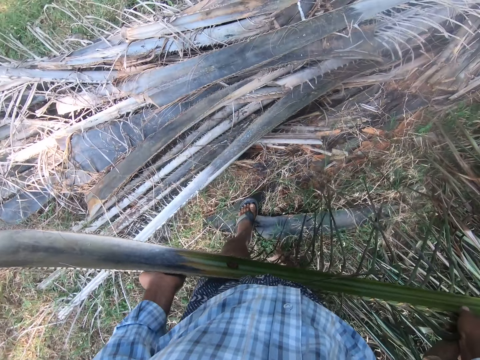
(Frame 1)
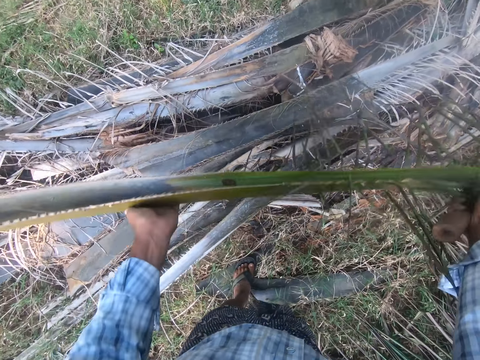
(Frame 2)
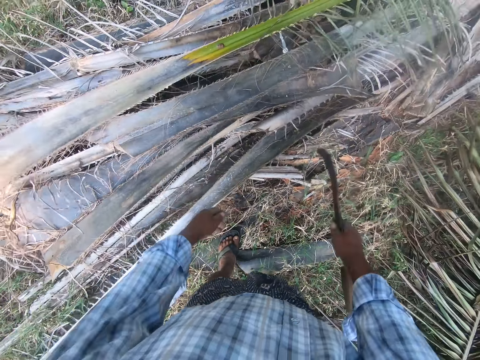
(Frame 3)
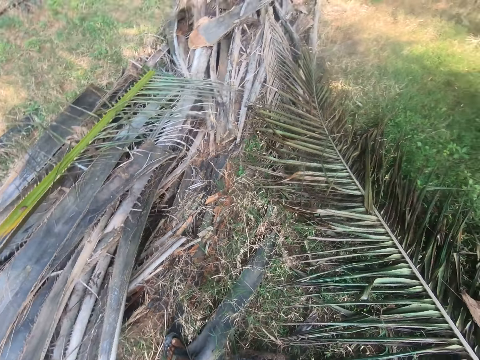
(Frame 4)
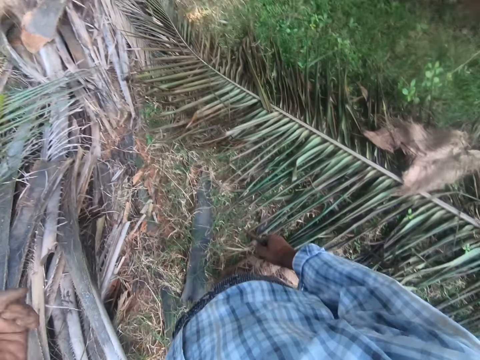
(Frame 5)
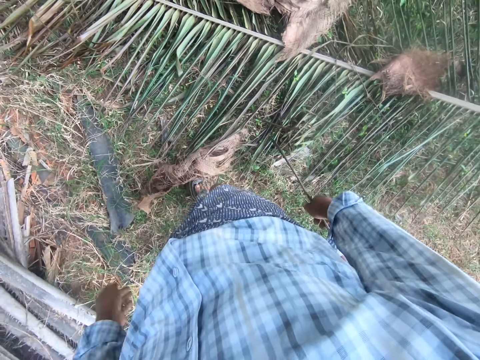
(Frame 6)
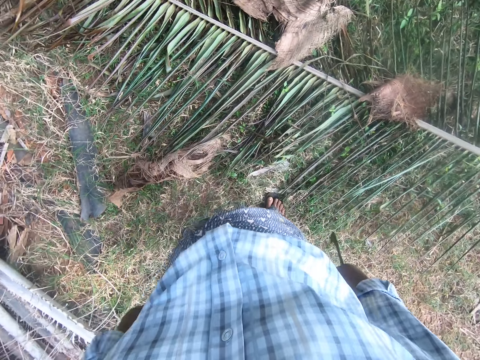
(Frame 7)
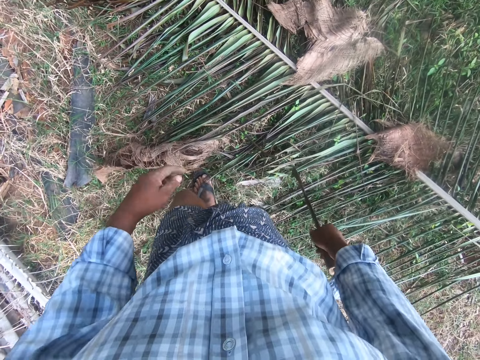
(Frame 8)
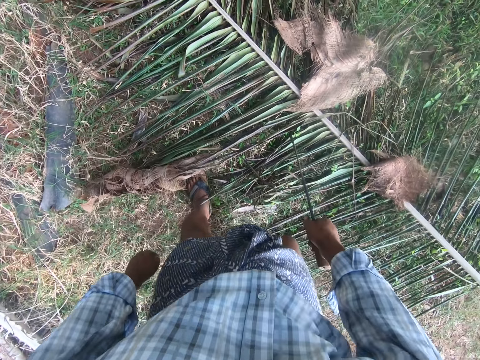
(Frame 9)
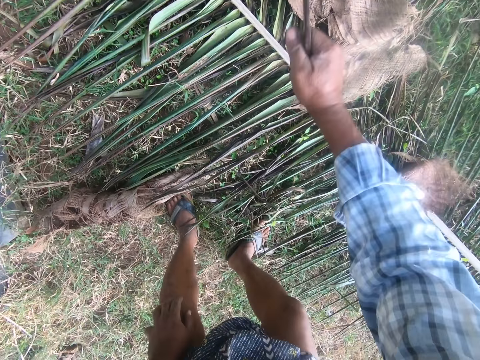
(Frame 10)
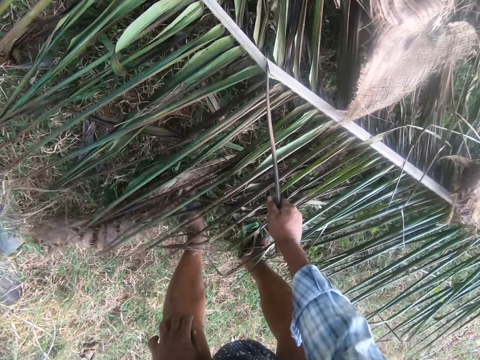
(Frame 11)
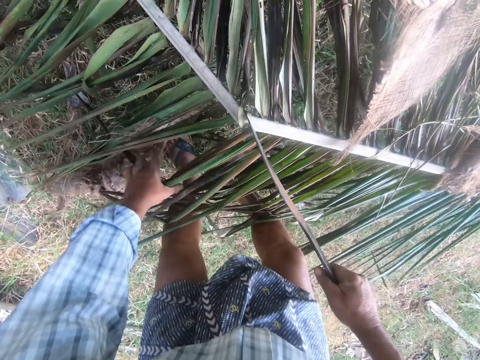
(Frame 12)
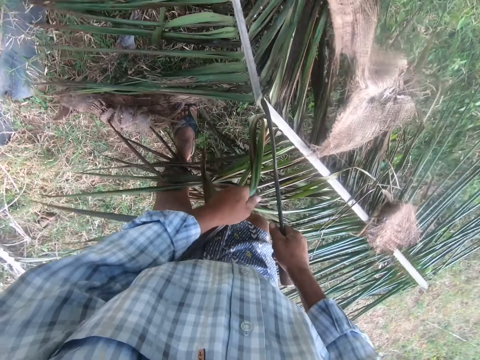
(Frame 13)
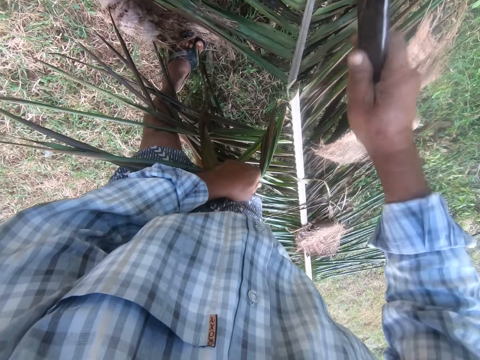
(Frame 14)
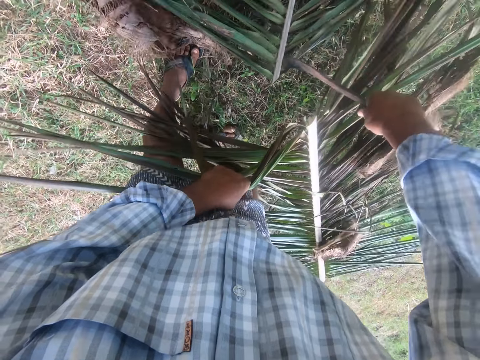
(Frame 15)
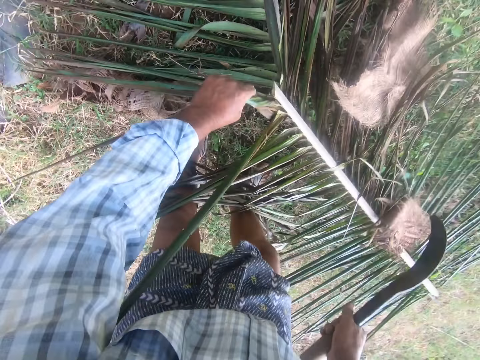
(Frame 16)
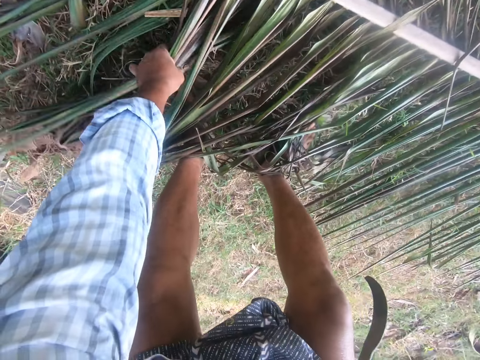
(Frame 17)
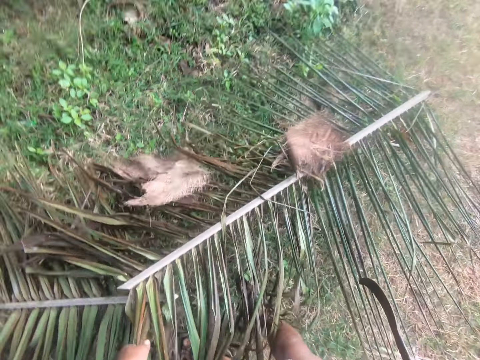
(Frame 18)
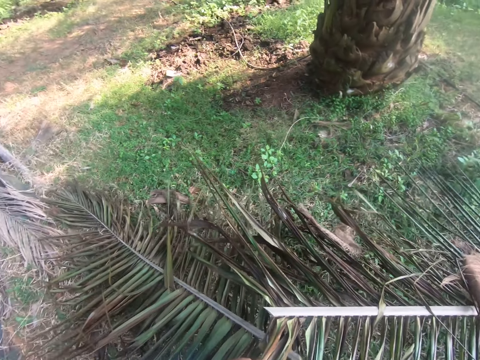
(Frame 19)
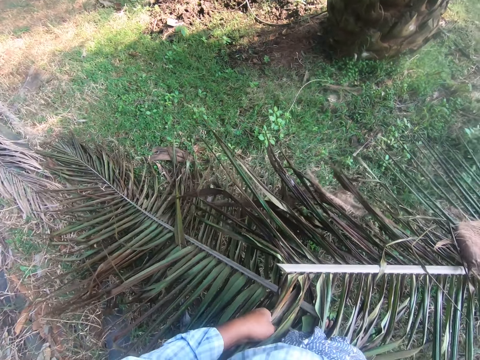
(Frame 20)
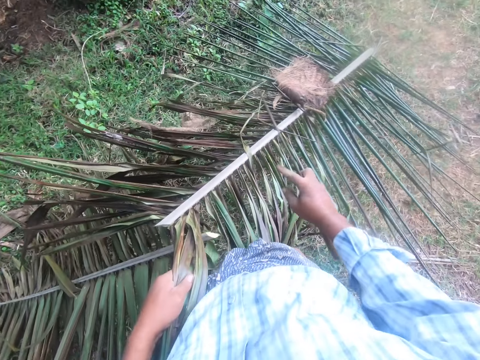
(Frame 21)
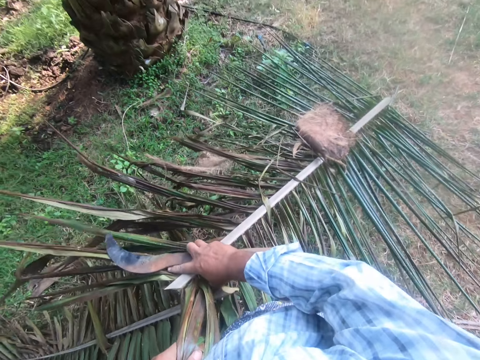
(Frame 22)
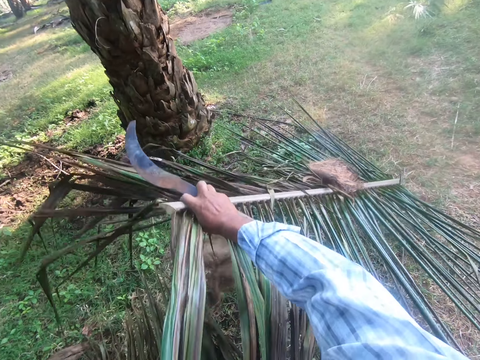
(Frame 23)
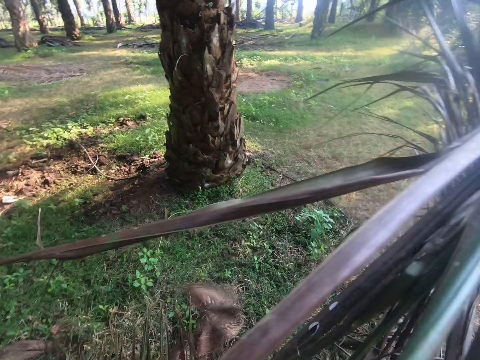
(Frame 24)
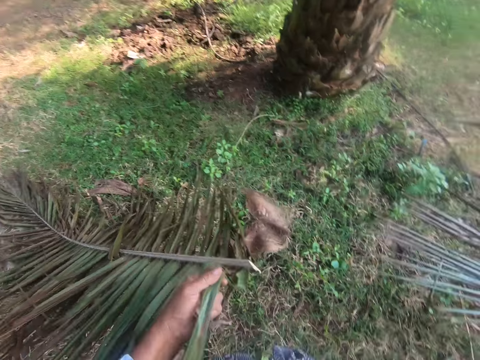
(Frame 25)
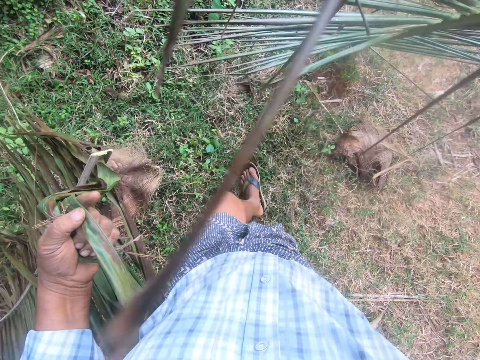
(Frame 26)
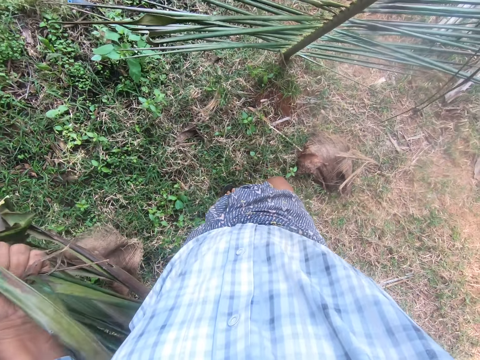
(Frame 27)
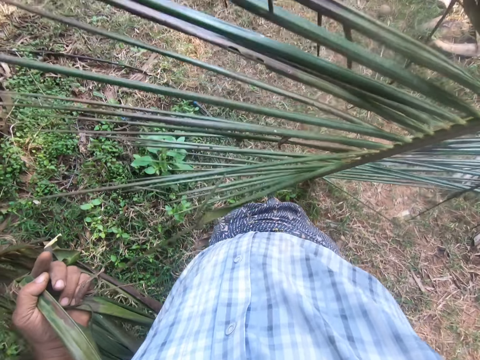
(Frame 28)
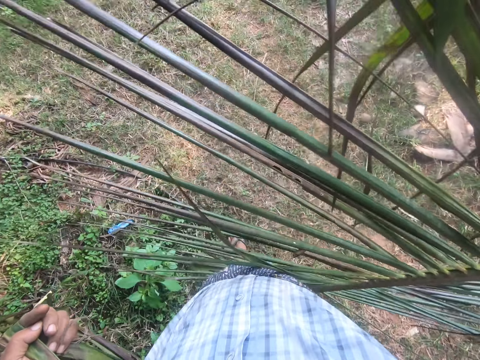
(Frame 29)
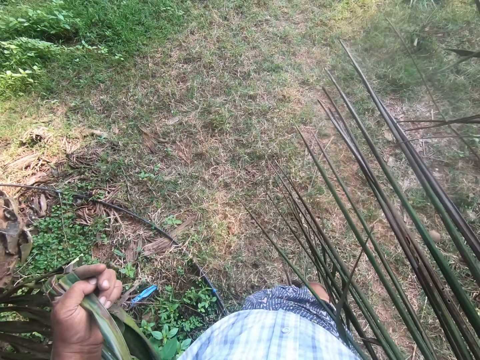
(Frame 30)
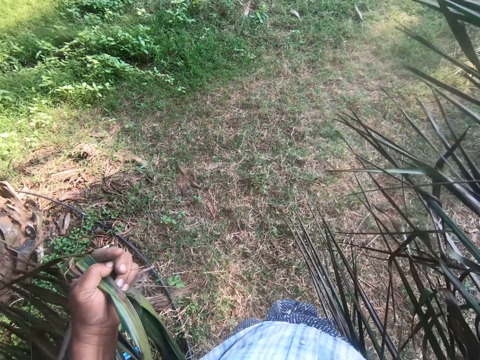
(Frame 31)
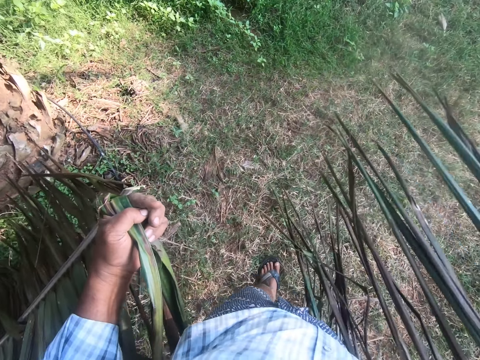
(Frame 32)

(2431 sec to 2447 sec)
The camera wearer drops the rachis on a heap of rachises. They cut a palm stem using a machete. They hold leaves of the palm stem. They cut a palm frond on the ground into two with a sickle. They hold leaves of the palm stem. They lift the palm stem. They walk around the garden.

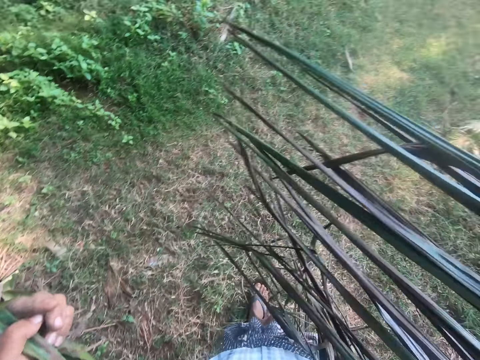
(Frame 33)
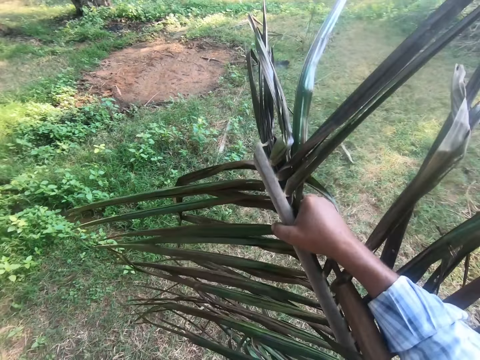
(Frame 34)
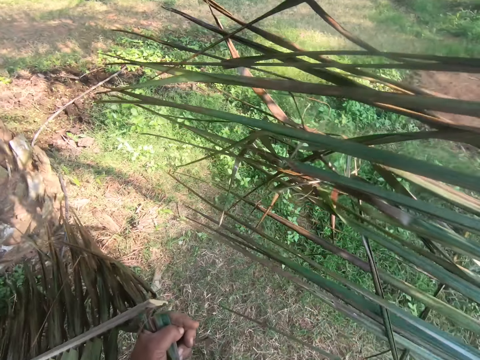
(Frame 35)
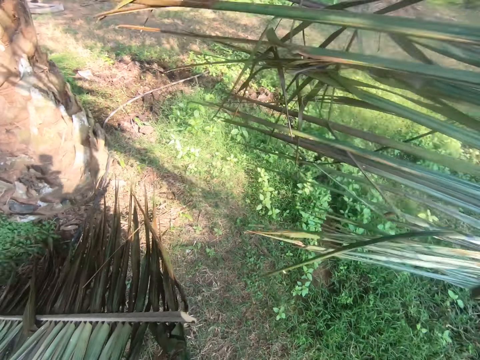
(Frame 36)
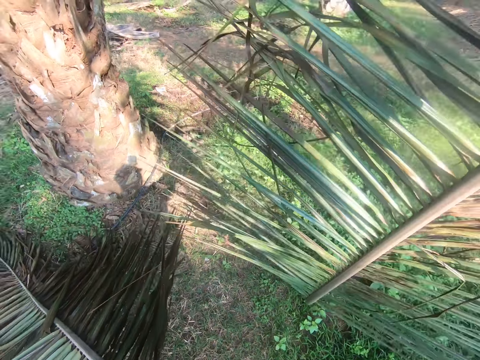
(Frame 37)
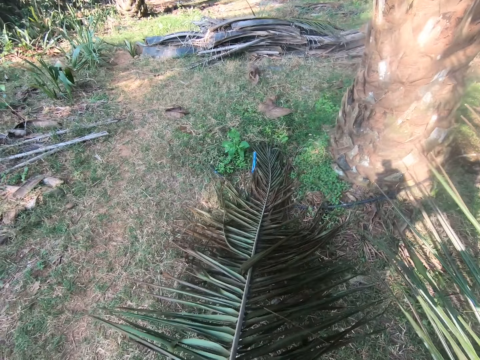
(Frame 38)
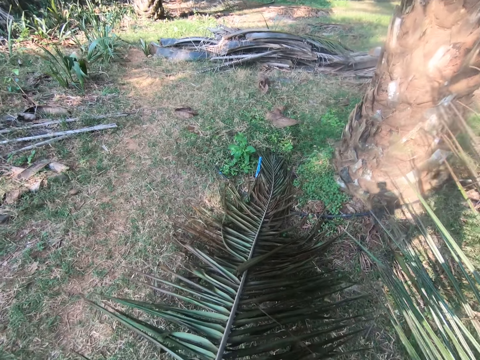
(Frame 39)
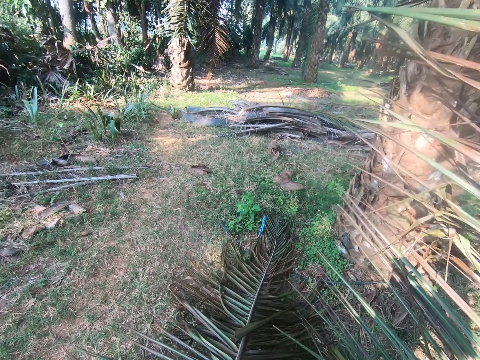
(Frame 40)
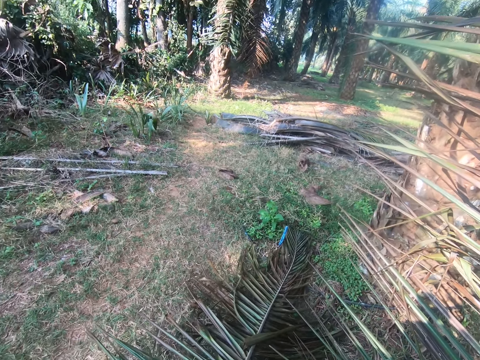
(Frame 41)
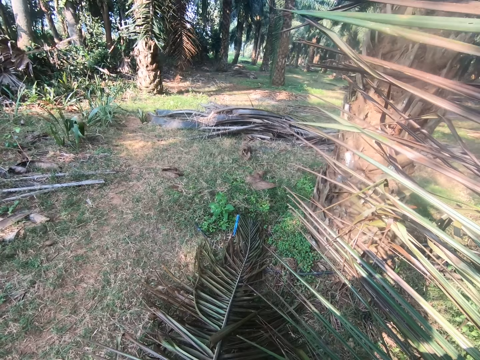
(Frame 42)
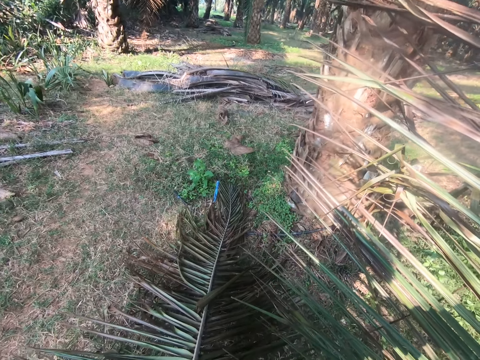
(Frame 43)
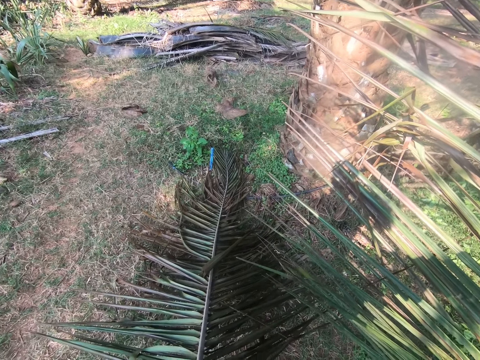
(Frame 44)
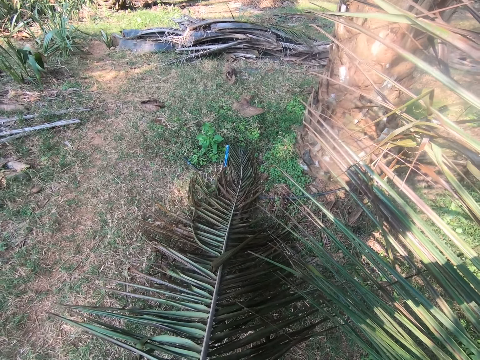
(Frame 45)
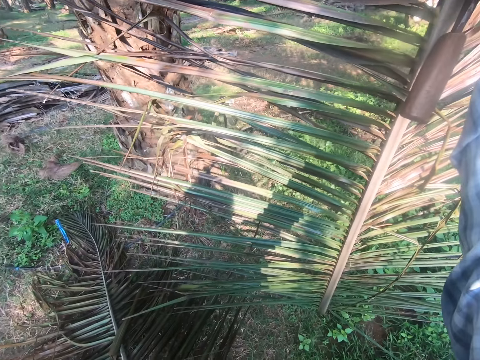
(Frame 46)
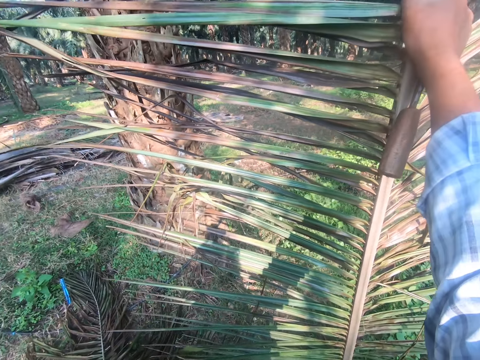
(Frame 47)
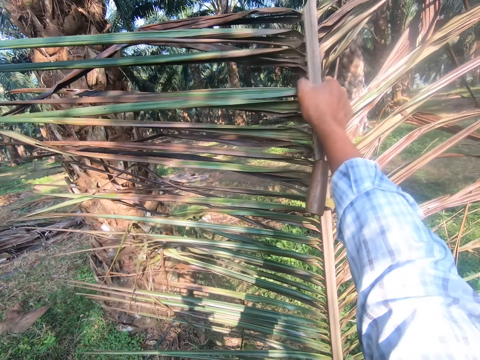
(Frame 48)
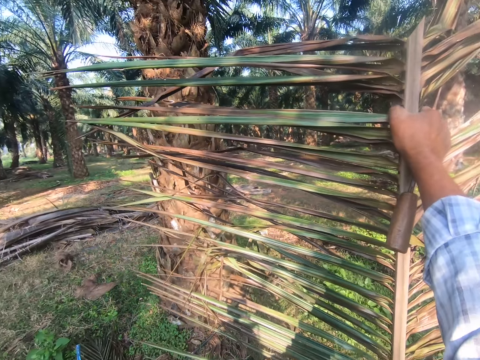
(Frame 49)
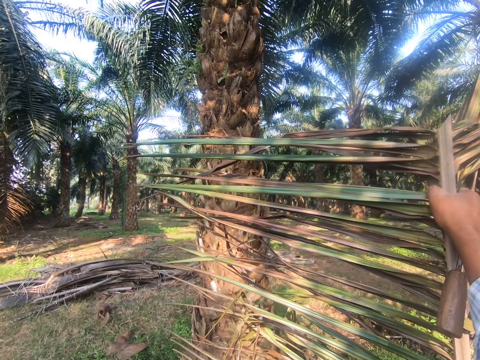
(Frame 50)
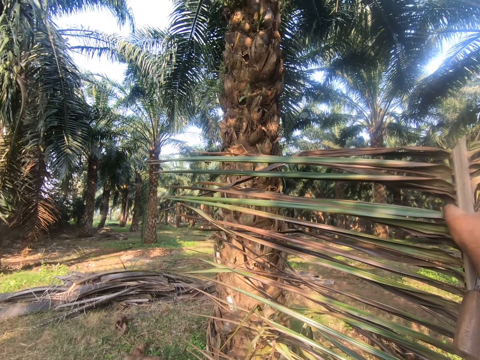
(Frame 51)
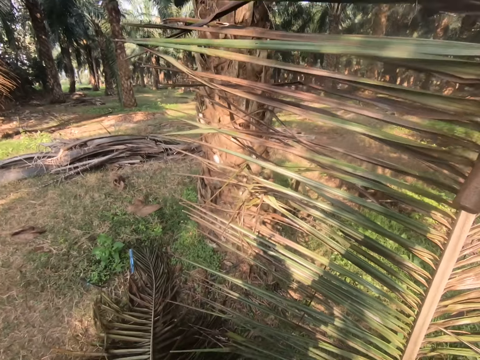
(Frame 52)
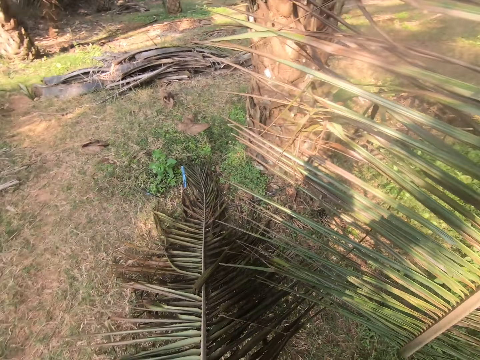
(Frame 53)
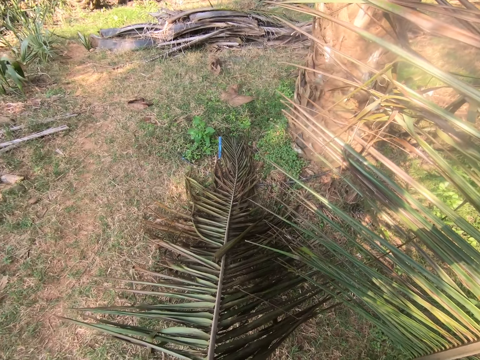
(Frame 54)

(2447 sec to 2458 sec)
The camera wearer stares on the leaves.
